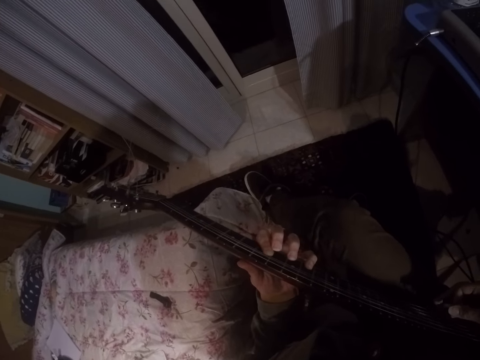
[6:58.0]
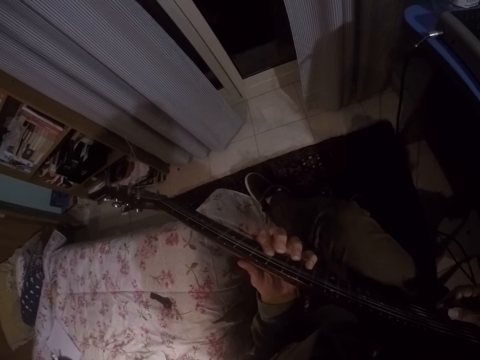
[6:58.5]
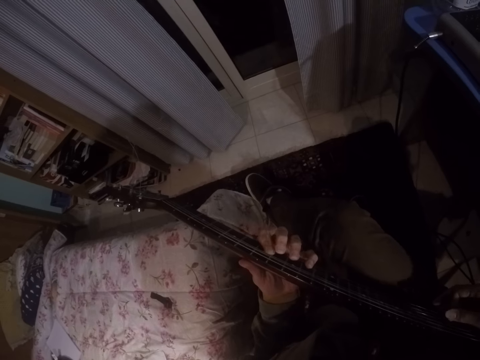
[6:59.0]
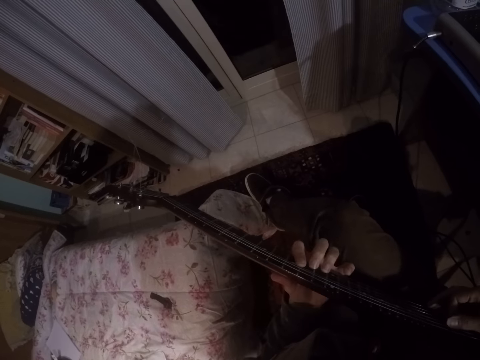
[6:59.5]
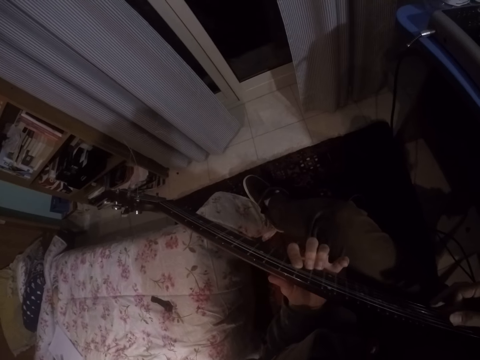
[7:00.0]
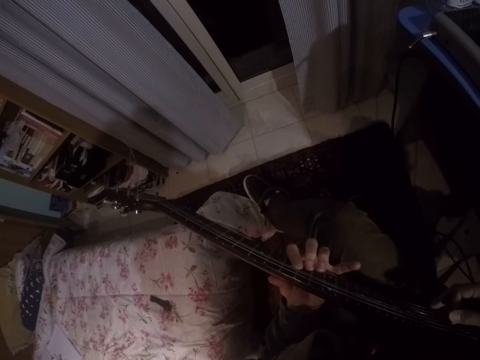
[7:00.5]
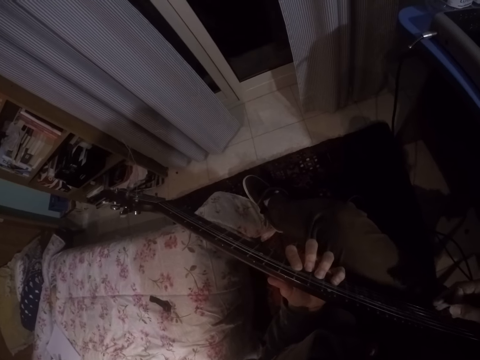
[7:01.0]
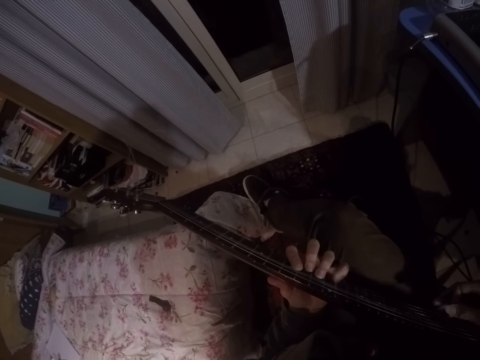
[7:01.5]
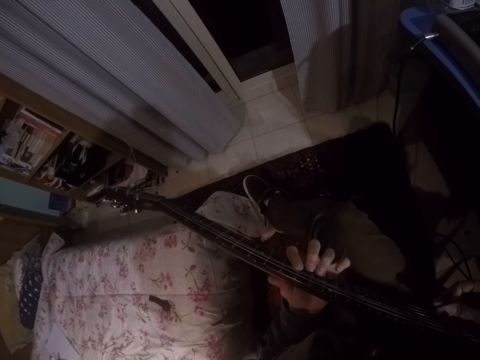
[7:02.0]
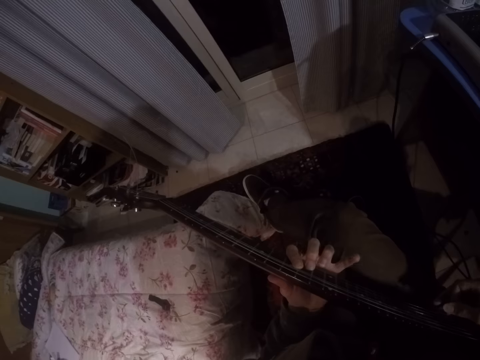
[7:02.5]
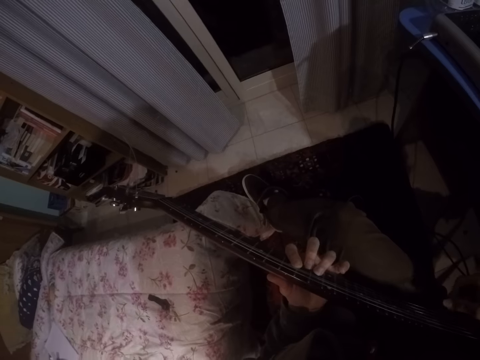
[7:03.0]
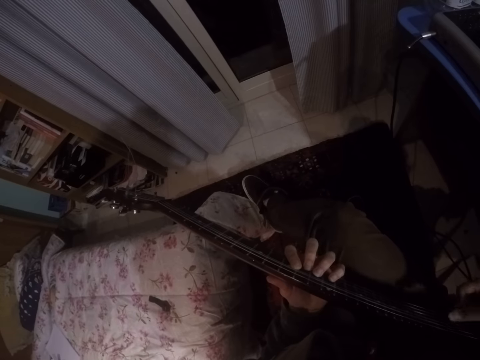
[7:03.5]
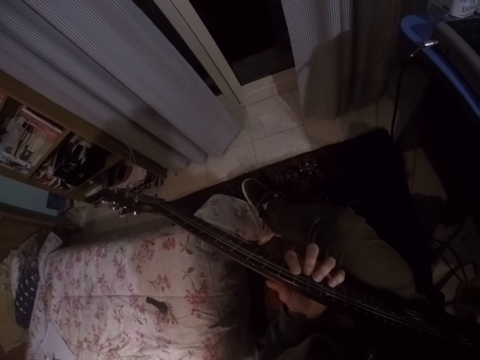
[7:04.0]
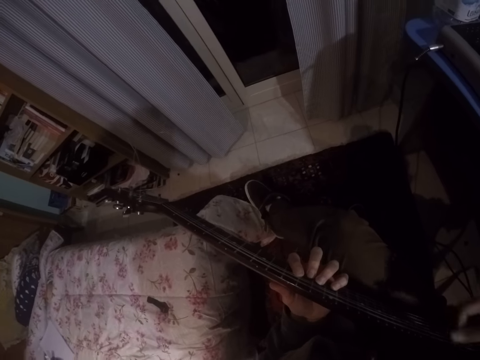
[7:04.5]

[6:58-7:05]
The camera wearer plays the guitar.

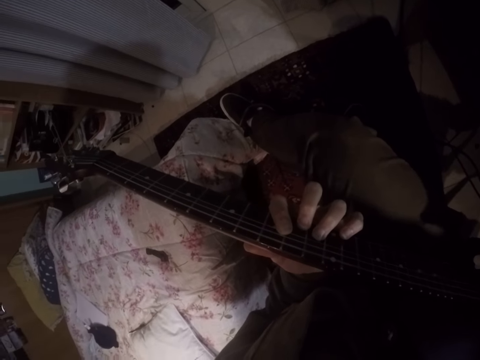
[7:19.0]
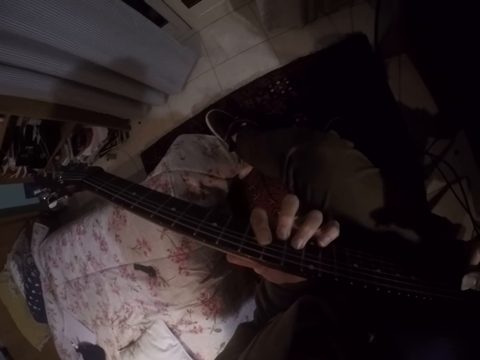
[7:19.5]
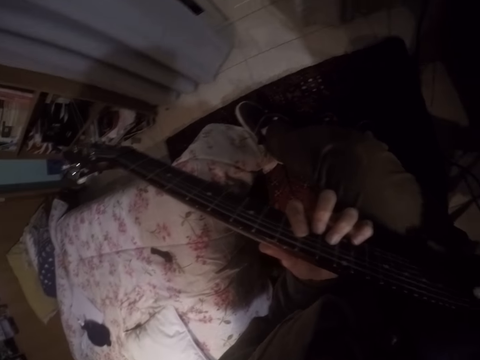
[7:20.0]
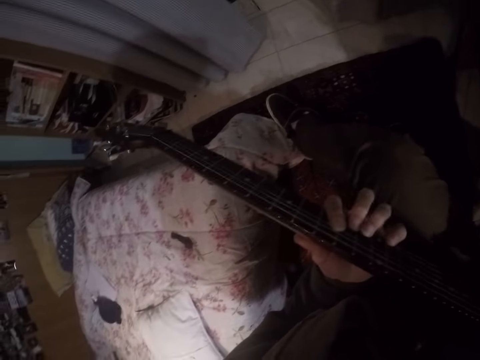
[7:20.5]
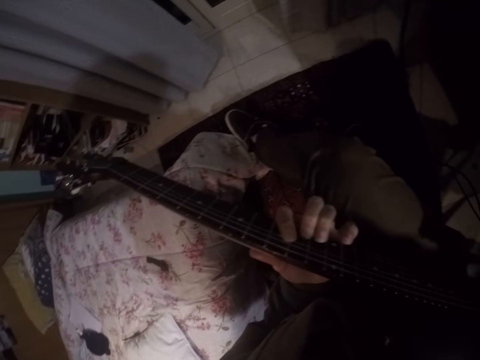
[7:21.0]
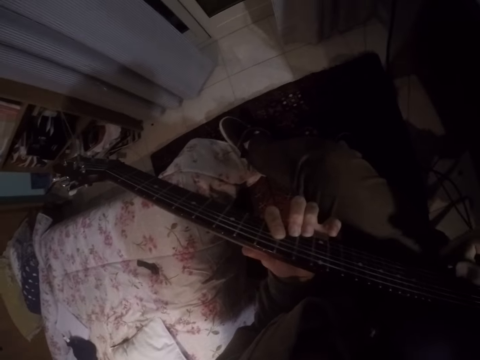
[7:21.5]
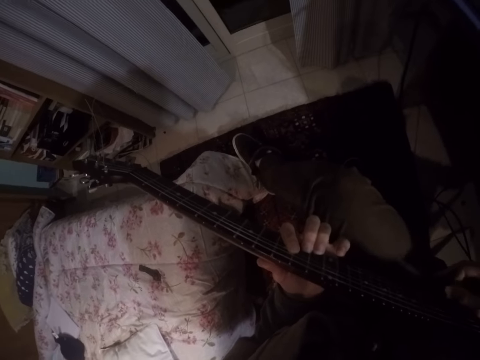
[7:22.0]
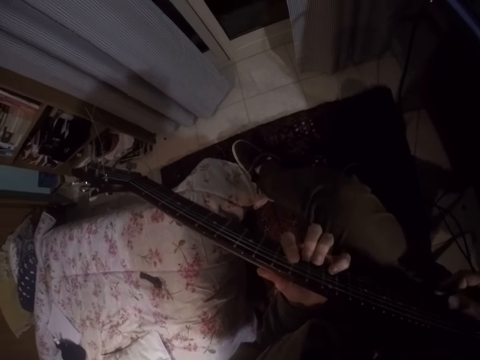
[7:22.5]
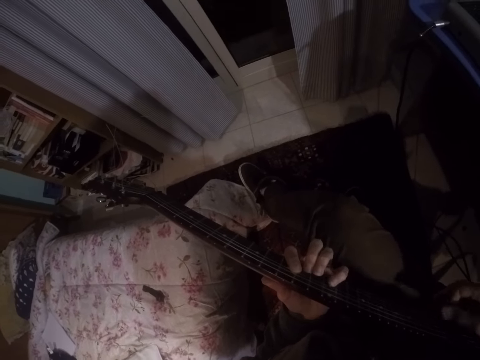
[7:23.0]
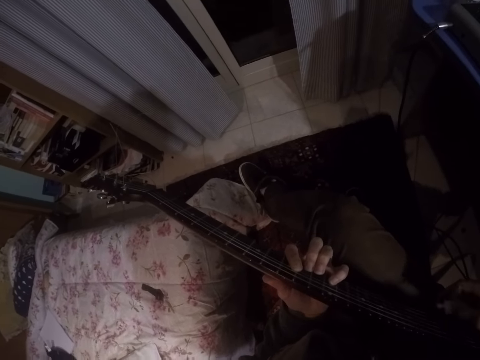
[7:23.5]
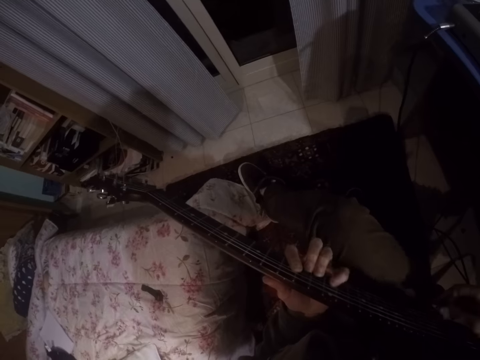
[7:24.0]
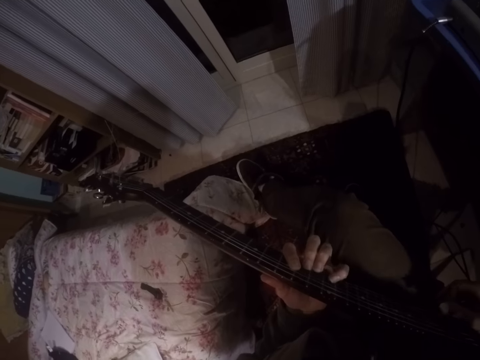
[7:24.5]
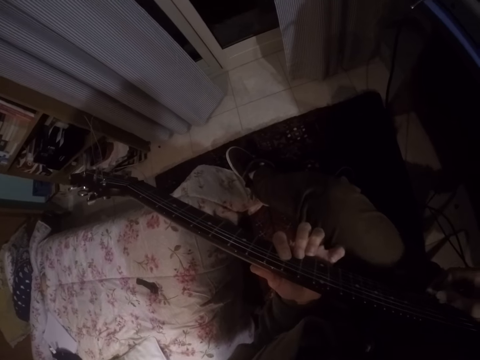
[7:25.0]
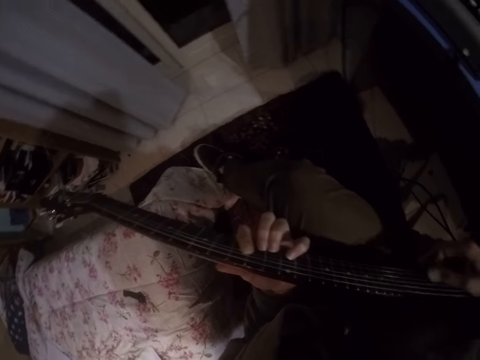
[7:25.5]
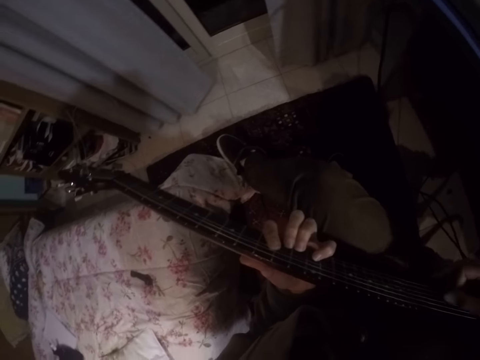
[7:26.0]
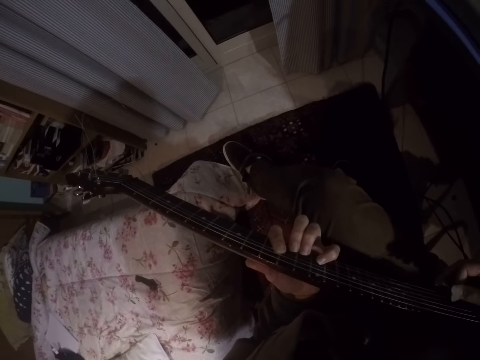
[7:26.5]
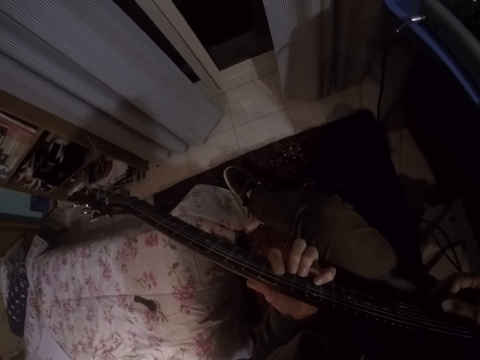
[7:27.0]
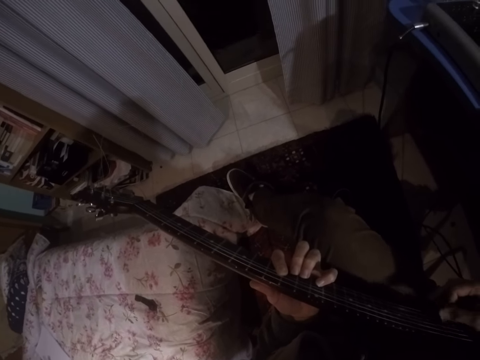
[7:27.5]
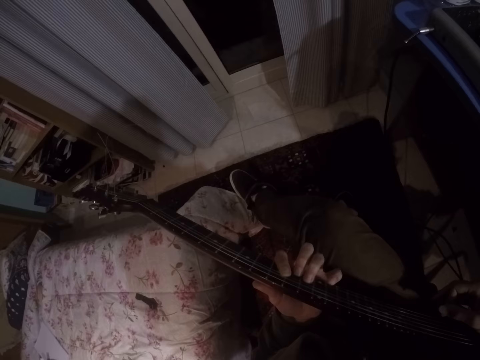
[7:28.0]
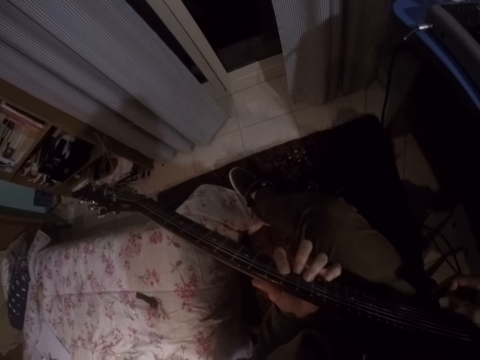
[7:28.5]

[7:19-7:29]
The camera wearer shakes their head.

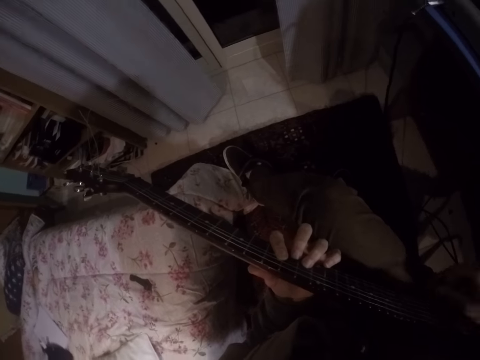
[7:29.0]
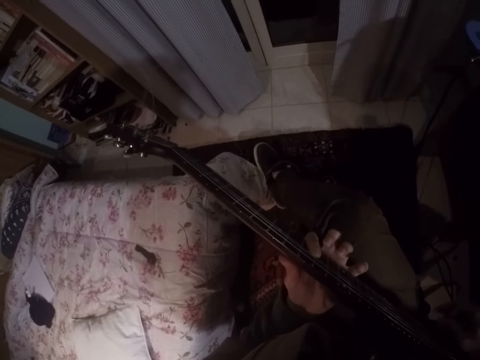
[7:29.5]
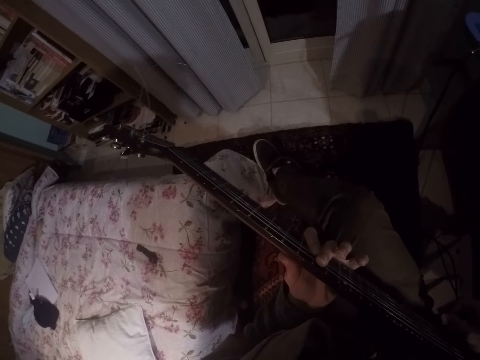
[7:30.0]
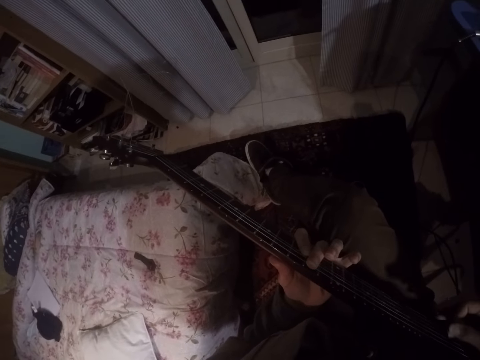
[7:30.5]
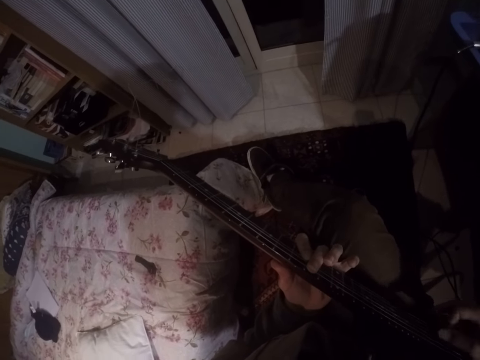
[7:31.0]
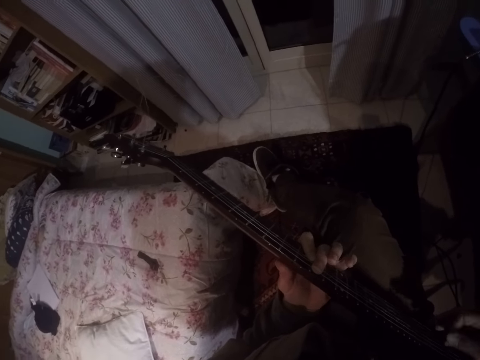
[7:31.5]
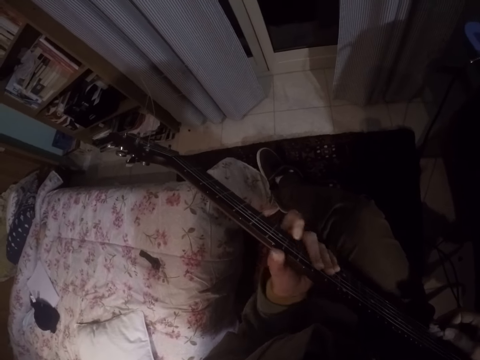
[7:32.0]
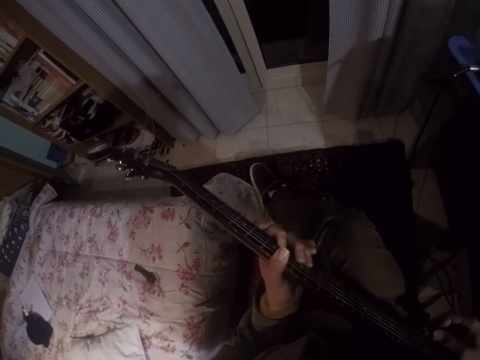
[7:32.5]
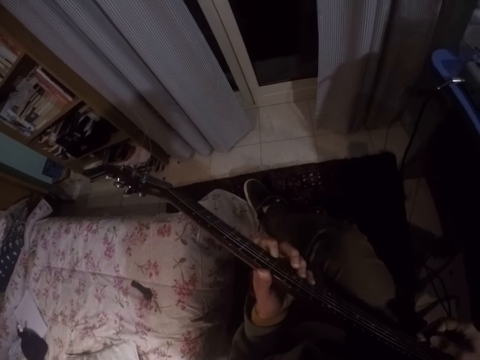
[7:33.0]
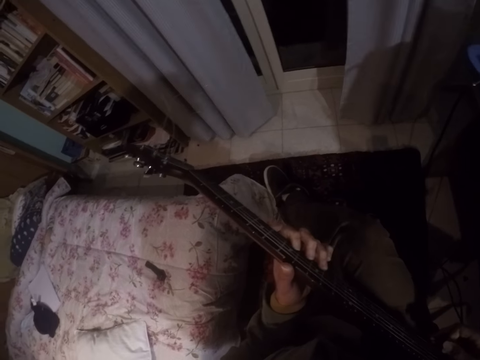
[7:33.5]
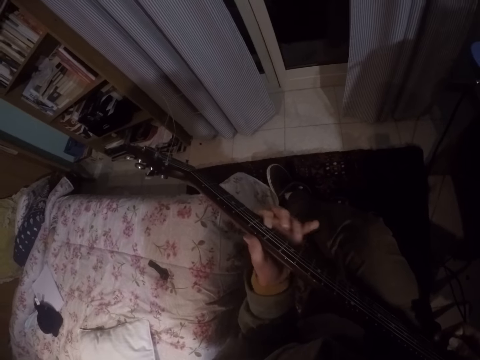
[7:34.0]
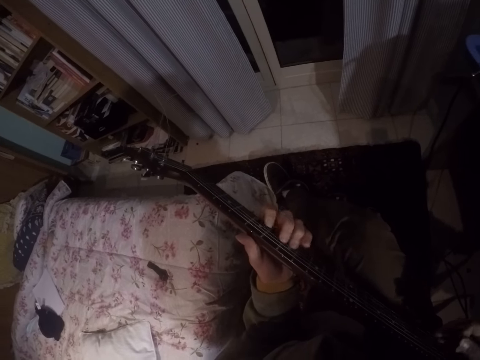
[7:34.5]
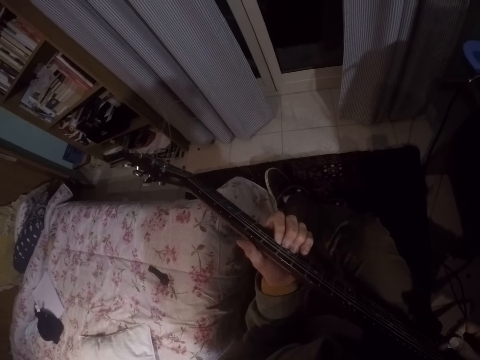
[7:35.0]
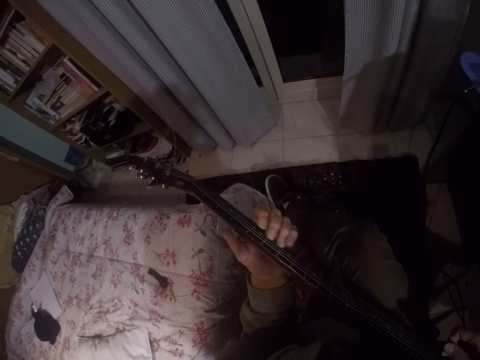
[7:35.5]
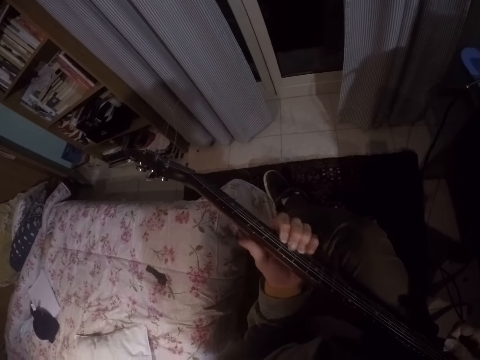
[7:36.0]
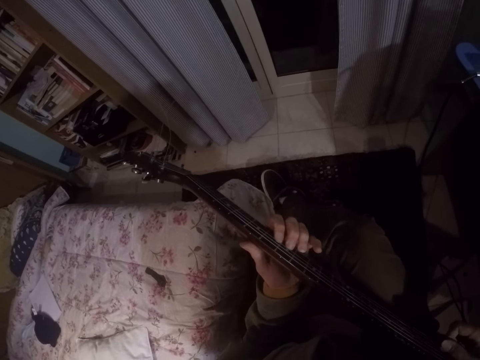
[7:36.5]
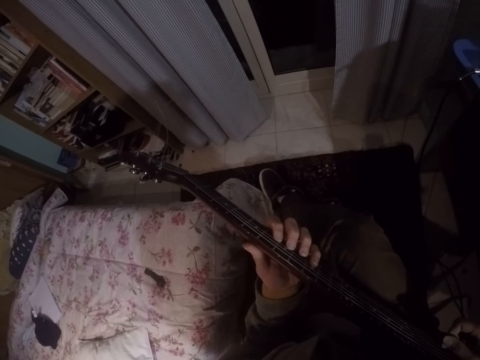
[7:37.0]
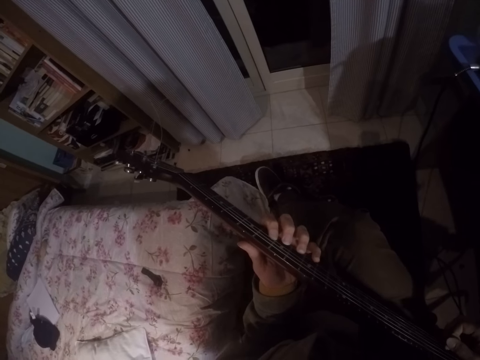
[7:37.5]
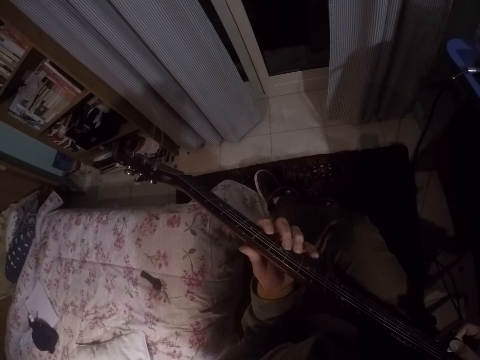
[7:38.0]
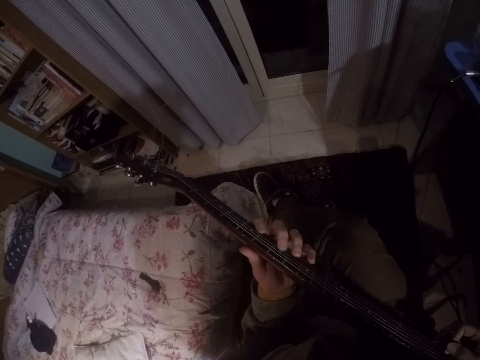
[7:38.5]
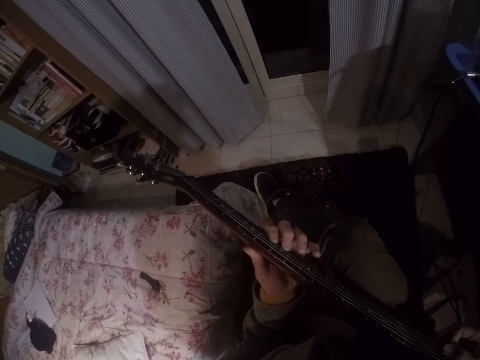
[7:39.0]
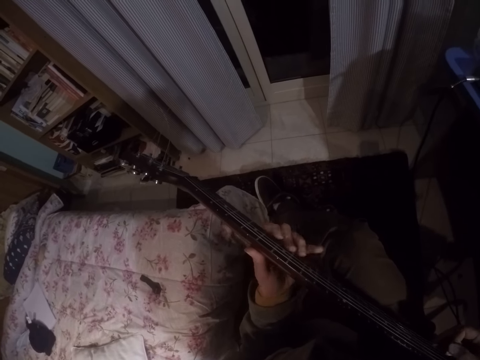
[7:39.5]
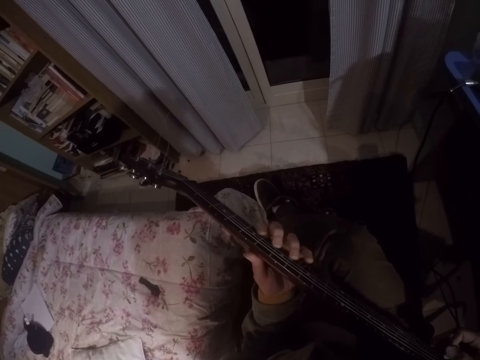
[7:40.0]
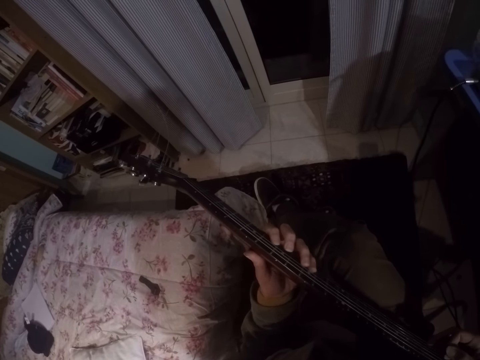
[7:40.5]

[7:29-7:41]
The camera wearer plays the guitar.
